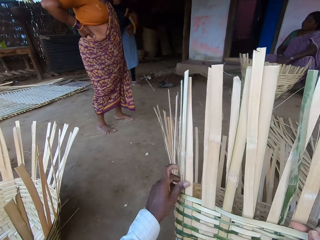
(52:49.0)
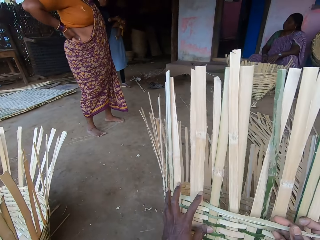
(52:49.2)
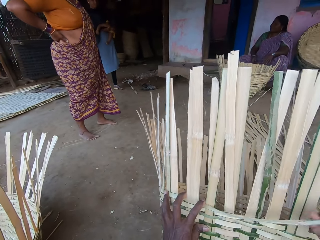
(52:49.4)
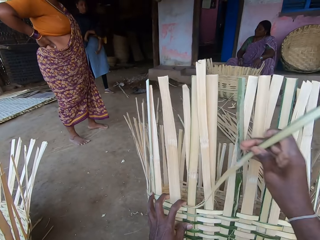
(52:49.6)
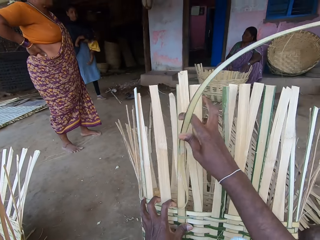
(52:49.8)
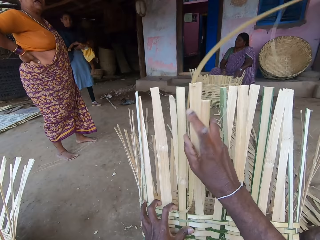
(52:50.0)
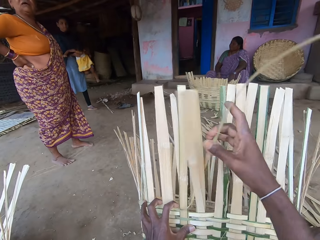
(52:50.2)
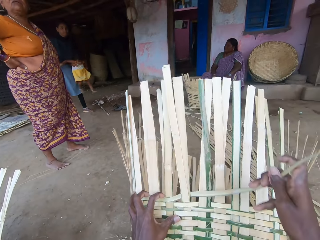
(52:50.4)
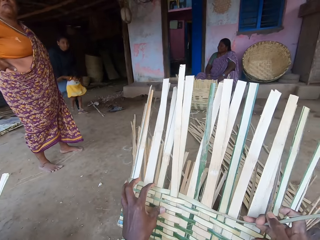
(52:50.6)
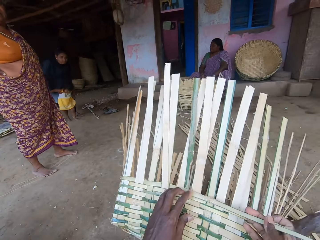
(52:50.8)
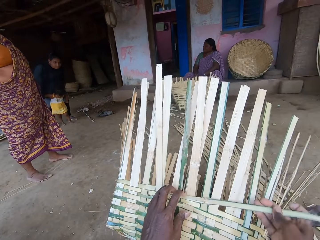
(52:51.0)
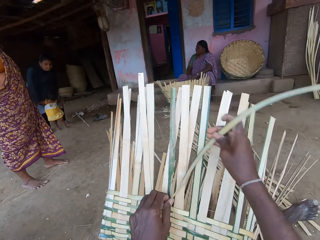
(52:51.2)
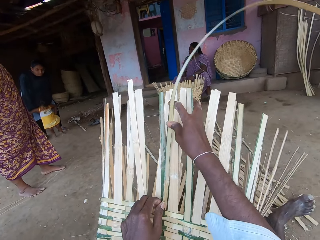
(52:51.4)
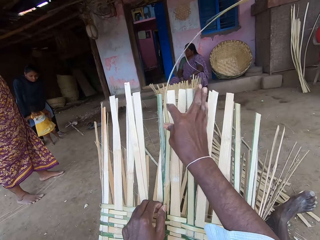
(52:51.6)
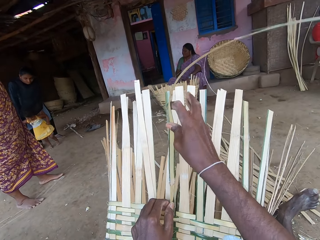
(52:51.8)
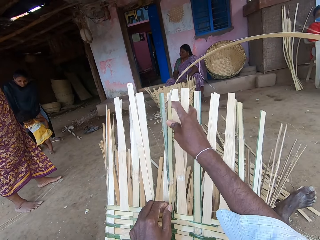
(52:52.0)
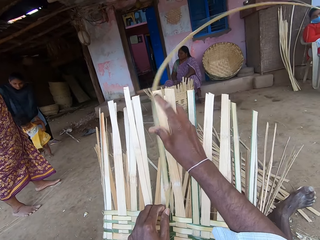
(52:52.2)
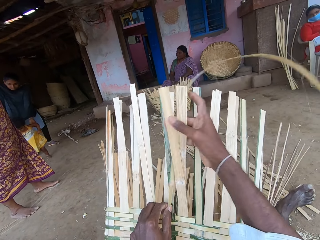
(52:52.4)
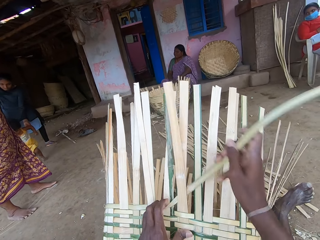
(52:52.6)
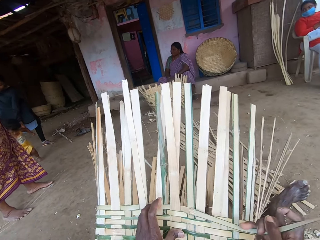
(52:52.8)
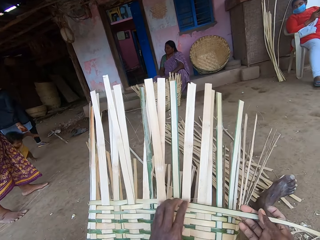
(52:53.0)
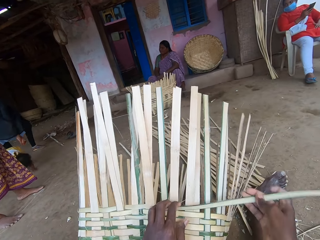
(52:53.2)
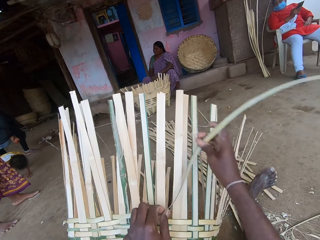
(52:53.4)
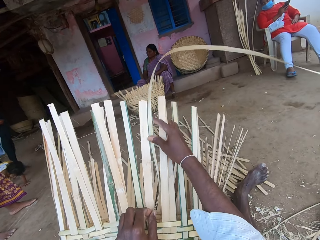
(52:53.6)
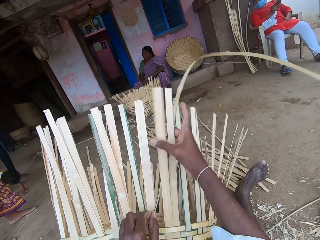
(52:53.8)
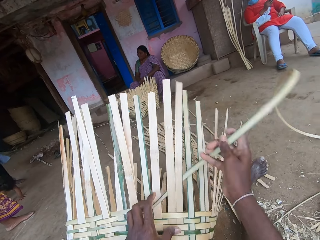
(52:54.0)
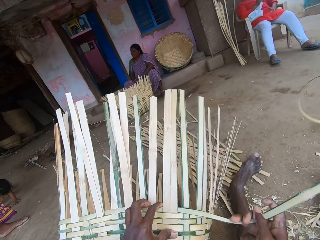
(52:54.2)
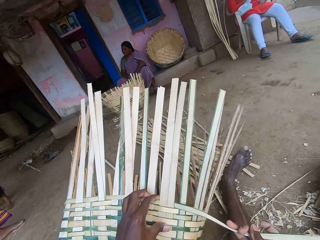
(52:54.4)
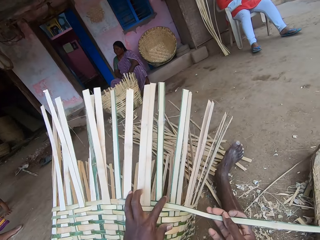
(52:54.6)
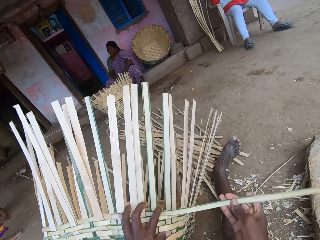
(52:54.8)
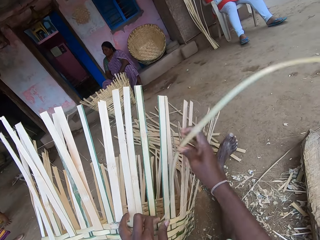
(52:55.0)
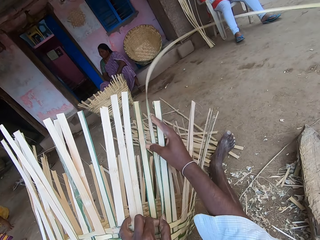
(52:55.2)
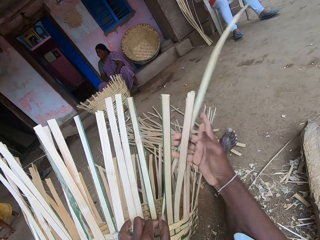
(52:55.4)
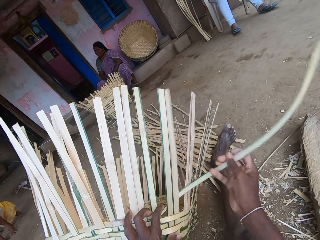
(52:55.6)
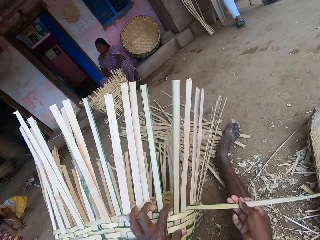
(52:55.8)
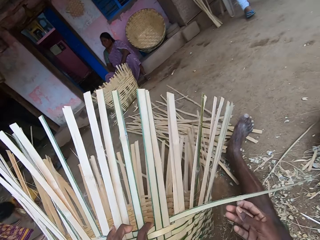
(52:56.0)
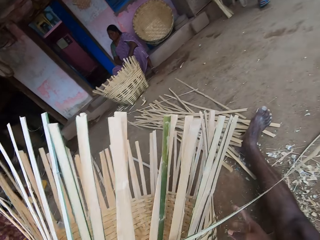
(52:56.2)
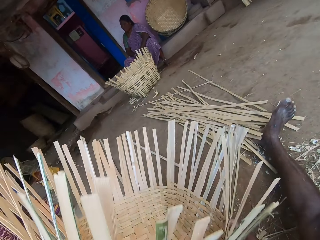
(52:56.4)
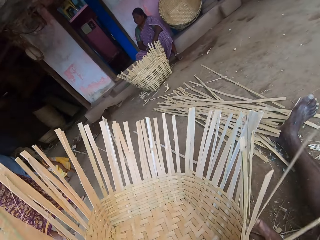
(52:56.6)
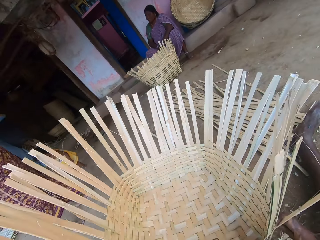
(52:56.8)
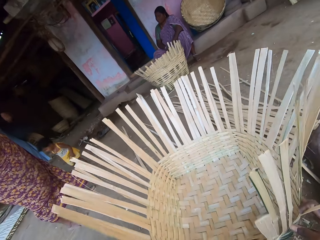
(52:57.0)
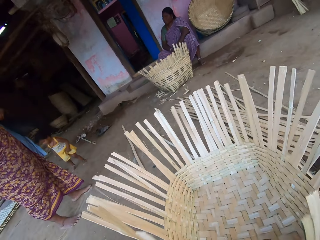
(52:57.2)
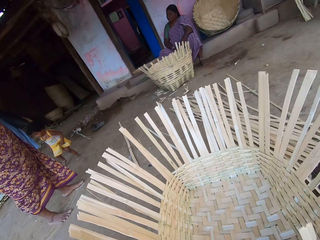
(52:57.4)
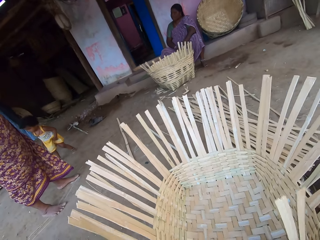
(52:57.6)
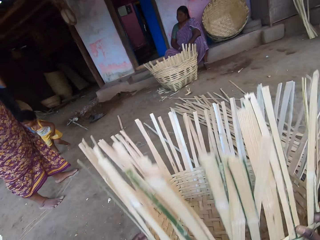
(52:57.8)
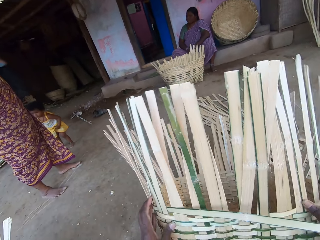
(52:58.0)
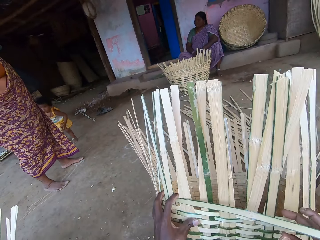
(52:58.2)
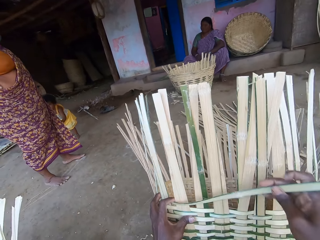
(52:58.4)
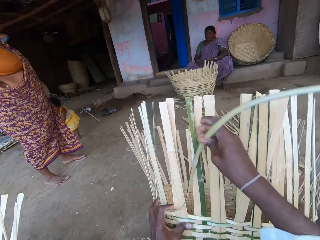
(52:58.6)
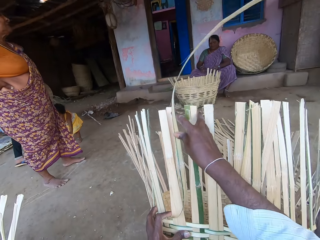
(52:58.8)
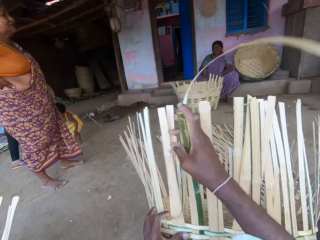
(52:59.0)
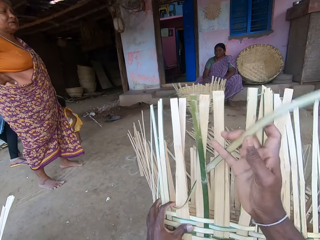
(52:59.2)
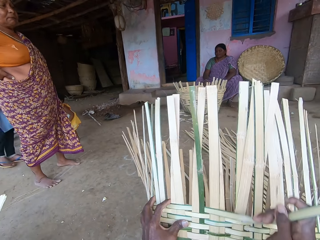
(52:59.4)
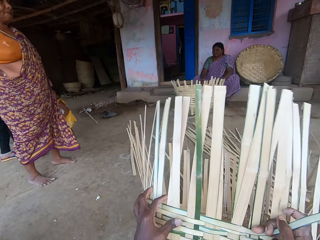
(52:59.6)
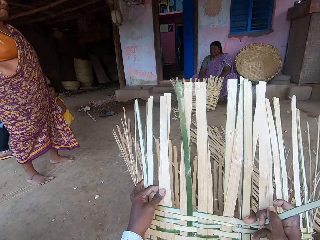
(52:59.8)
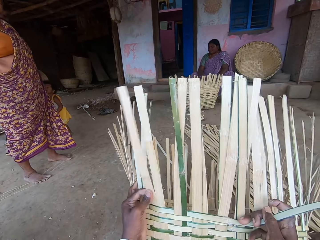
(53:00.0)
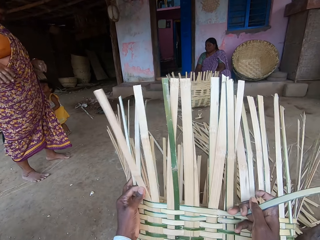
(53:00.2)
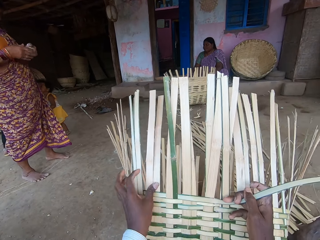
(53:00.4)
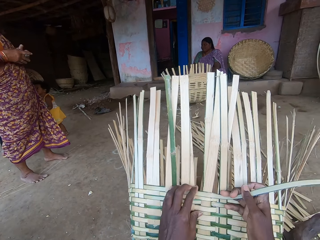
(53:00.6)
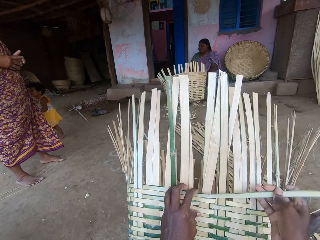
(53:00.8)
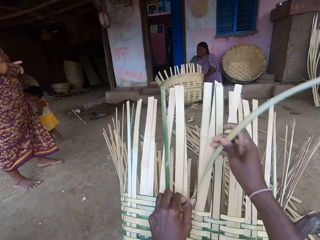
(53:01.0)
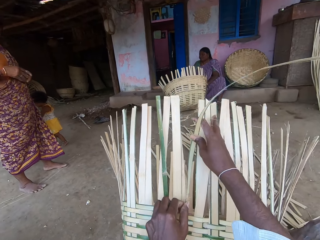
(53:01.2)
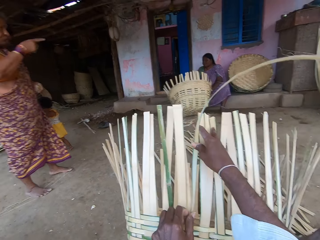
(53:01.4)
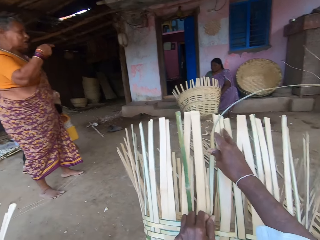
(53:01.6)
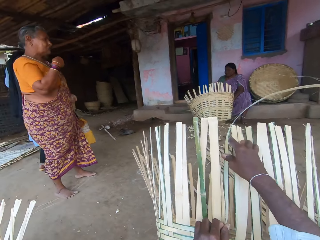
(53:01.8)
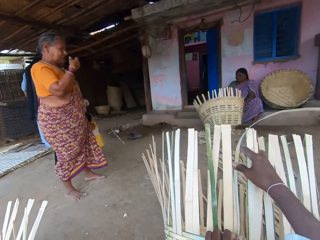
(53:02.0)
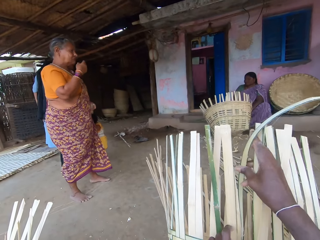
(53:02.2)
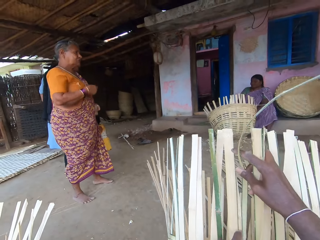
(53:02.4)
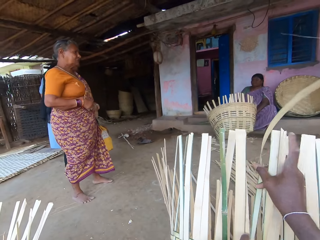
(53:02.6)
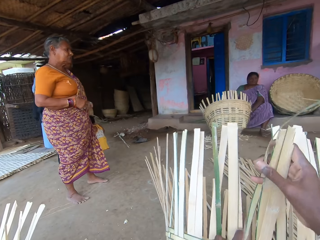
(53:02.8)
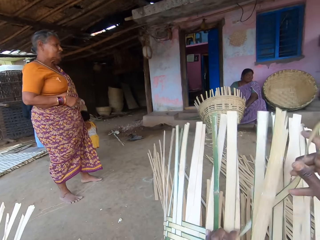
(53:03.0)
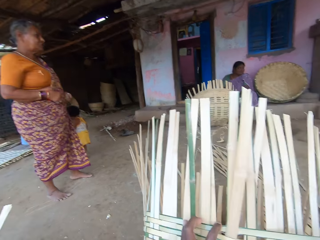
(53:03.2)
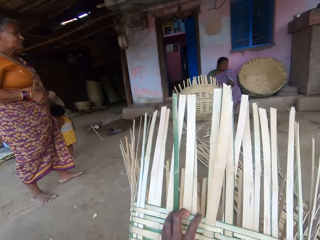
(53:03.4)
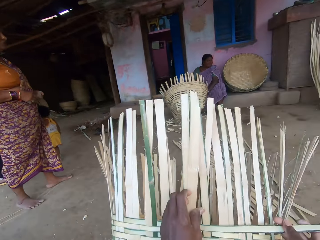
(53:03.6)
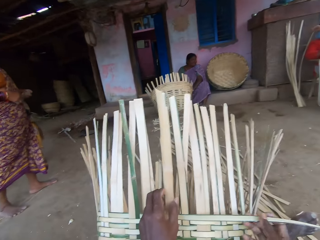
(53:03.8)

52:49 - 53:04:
A woman drops a baby on the ground with both hands. A person talks with another person. Another woman holds the phone with her right hand. The baby places both hands on the ground. A third person looks at the second person. The camera wearer weaves the basket. They turn the basket on the ground with both hands. They adjust the basket on the ground with both hands. They raise the basket on the ground with both hands. They weave the basket with the bamboo strips in both hands. The first woman interacts with the baby. The second person points at the first person.

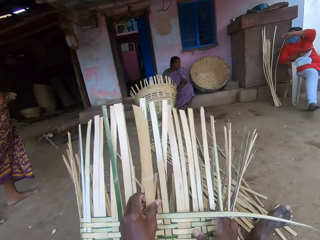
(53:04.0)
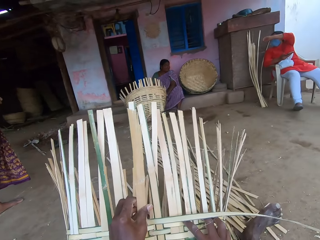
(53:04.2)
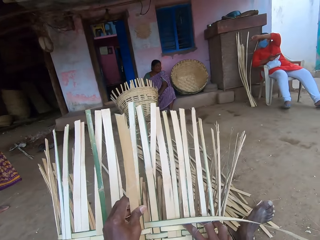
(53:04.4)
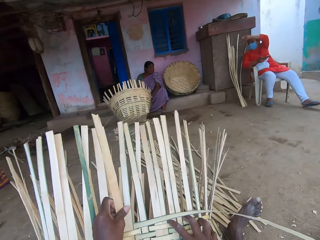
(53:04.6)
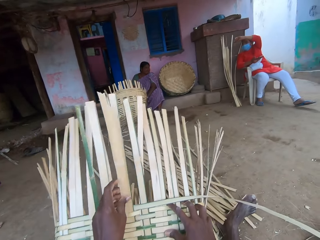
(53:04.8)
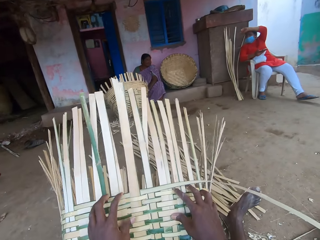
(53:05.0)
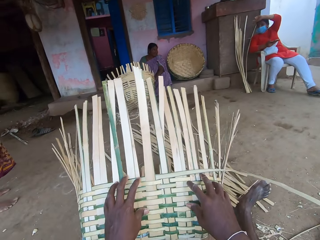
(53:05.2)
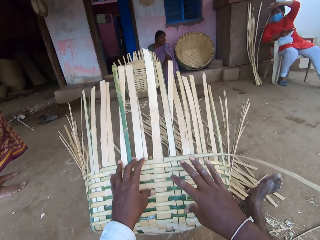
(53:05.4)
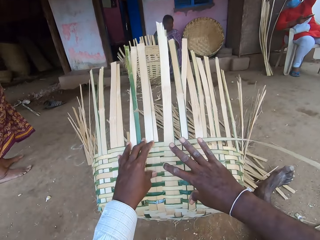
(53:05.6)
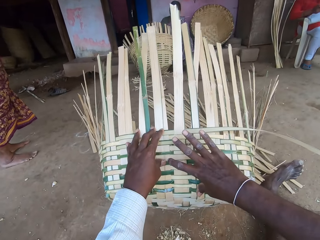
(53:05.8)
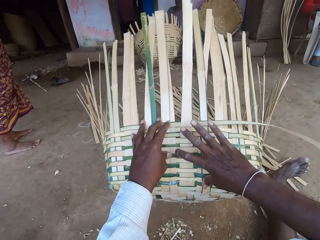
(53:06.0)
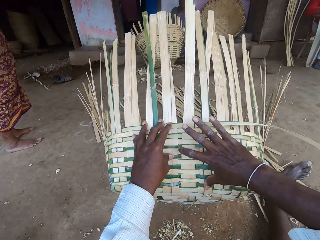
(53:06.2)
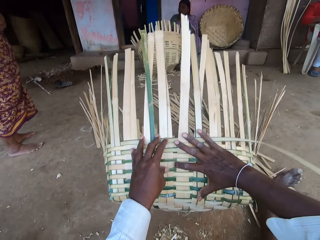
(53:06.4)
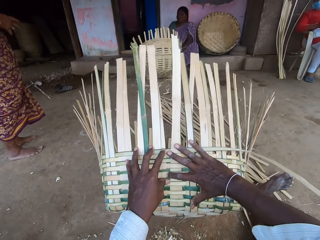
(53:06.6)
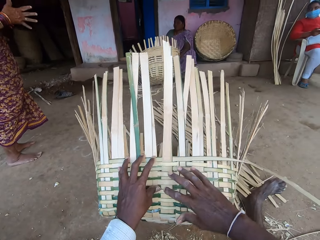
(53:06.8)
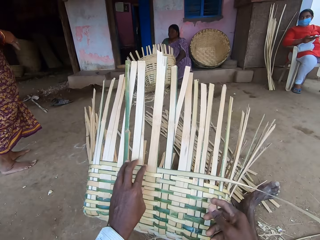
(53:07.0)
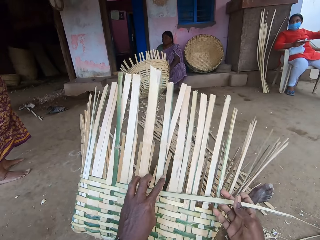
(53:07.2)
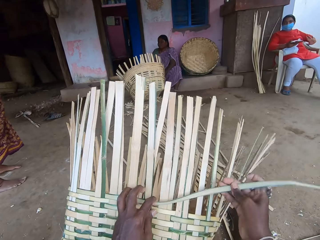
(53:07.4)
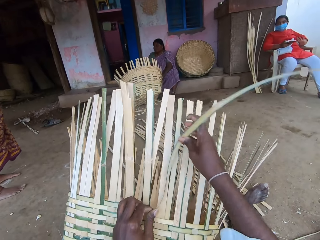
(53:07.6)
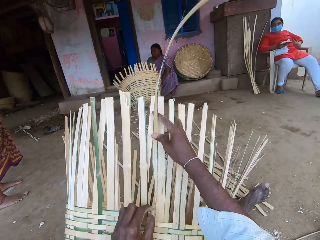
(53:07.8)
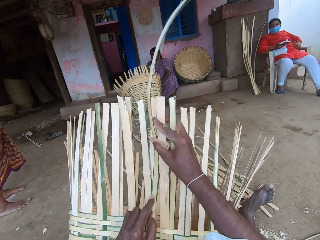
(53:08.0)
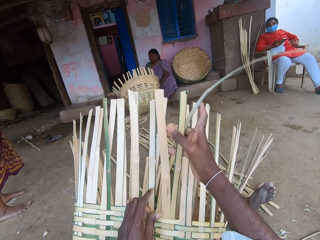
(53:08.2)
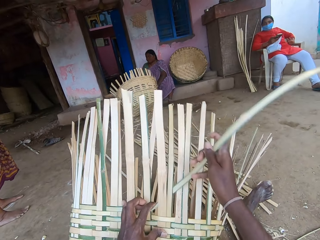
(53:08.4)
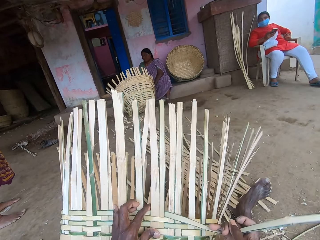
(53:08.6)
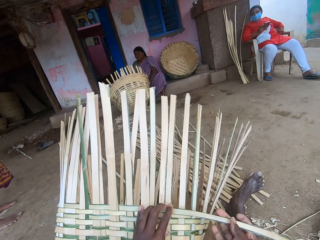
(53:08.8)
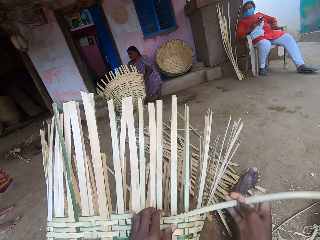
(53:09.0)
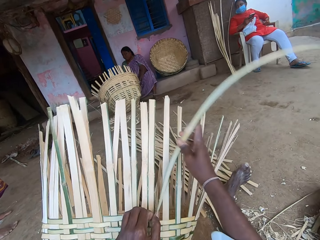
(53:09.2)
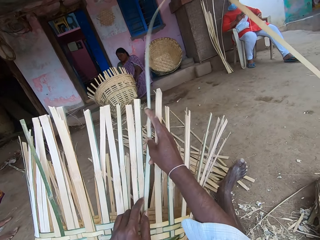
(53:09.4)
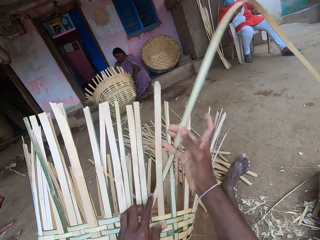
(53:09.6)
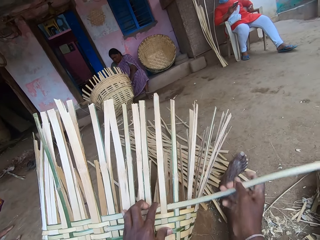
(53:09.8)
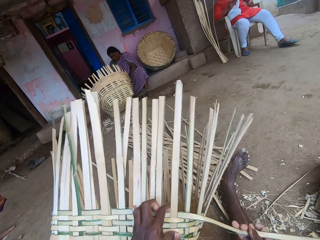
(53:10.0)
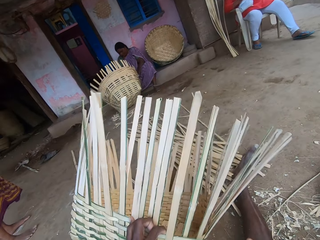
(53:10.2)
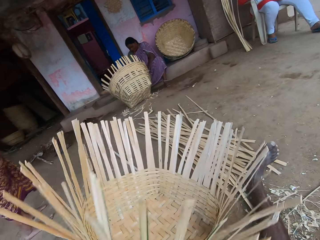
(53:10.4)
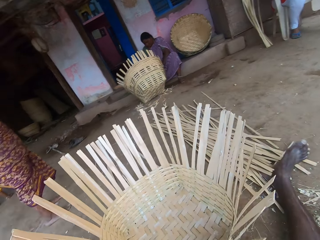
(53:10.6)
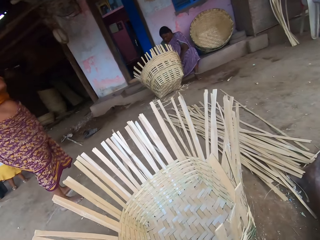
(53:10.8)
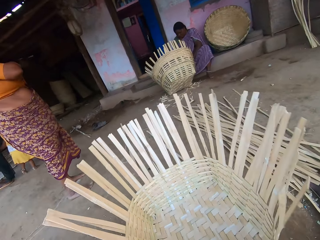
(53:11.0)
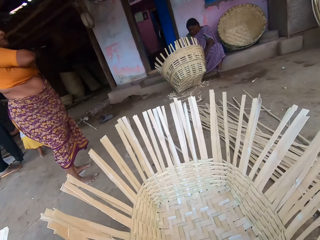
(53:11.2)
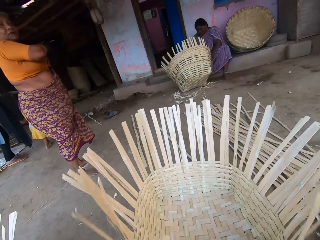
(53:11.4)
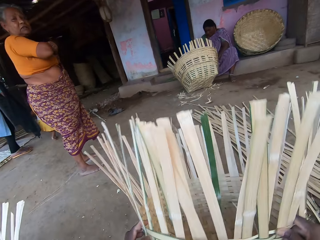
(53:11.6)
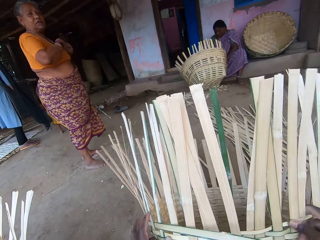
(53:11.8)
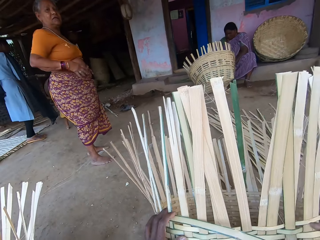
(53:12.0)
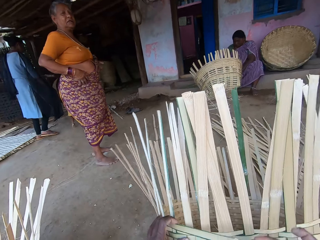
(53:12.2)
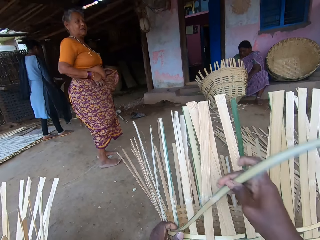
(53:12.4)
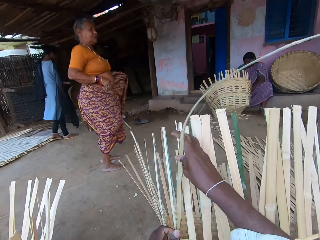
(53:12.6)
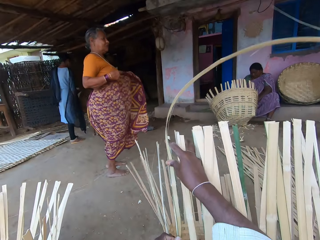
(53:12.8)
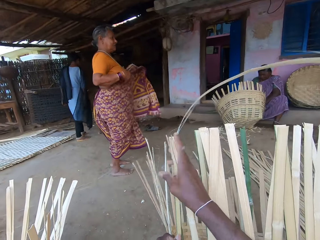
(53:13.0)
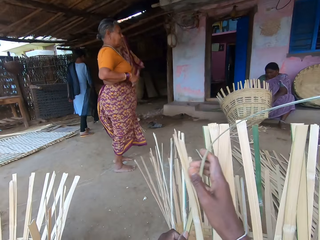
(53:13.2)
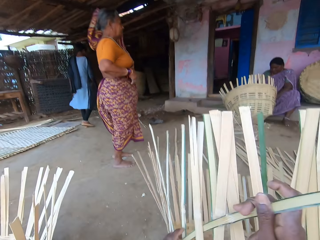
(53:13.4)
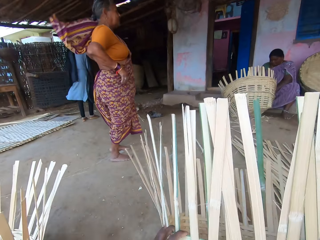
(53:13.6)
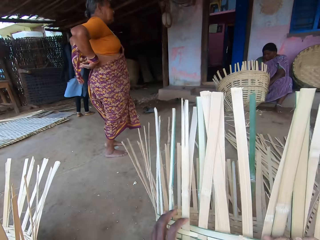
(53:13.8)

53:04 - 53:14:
A person talks to a woman. The camera wearer measures the basket with her right hand. She weaves the basket with the bamboo strips in both hands. She turns the basket on the ground with both hands. She raises the basket on the ground with both hands. She interacts with the woman. The woman adjusts a wrapper on her body with both hands. The camera wearer weaves the basket with the bamboo strips in both hands.
